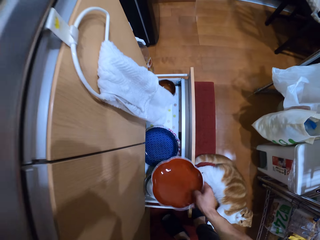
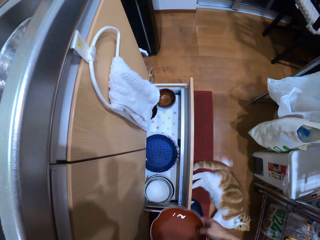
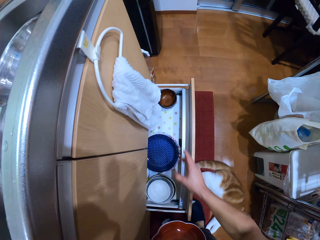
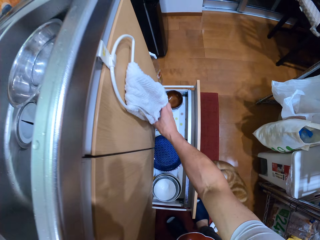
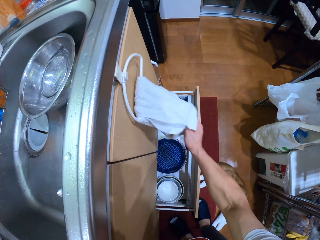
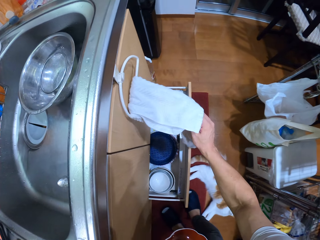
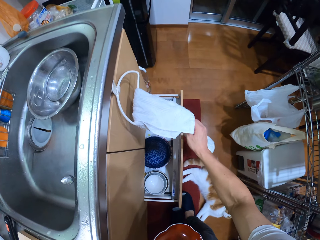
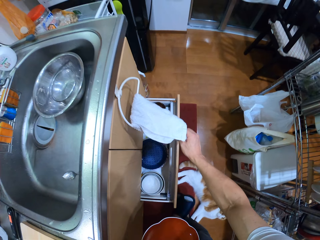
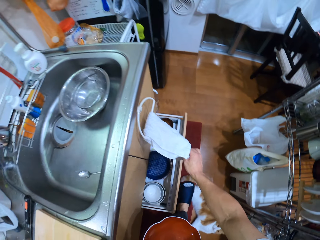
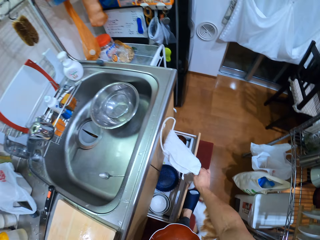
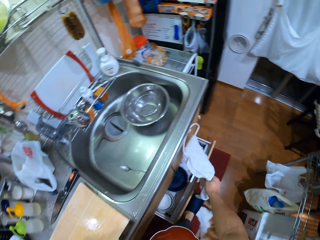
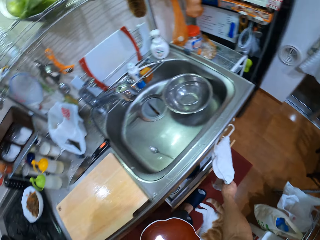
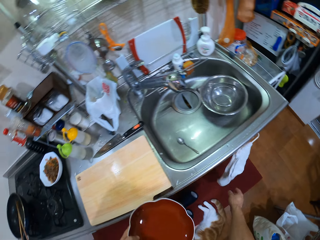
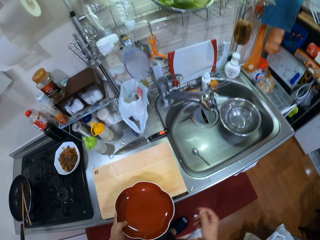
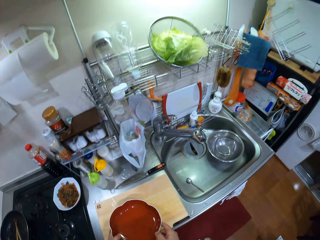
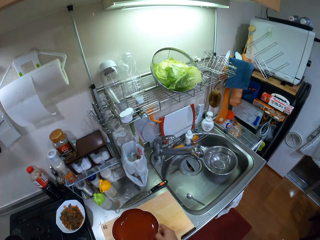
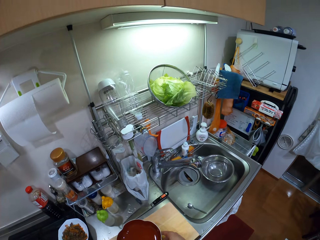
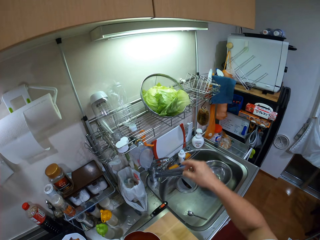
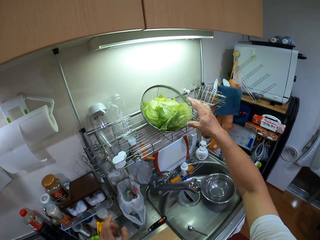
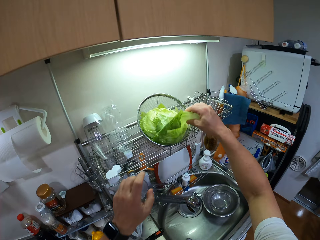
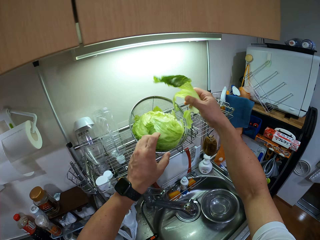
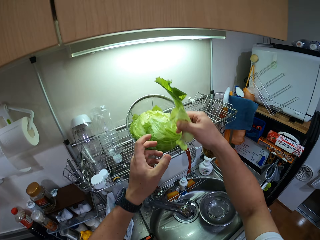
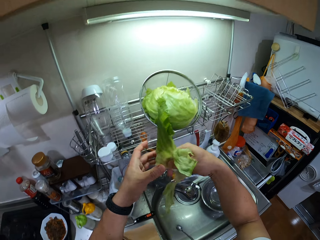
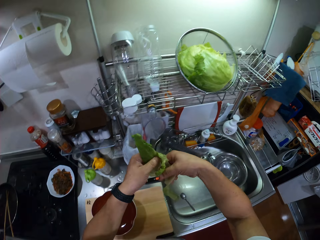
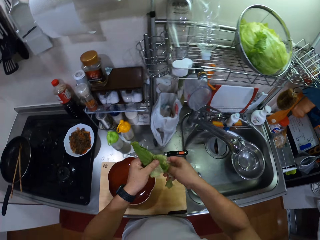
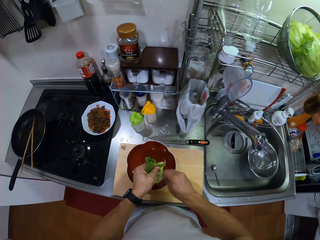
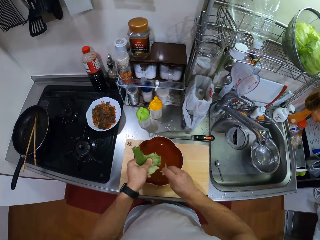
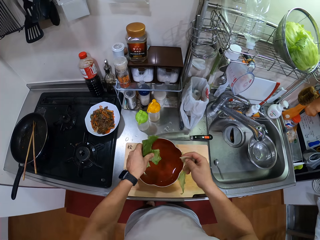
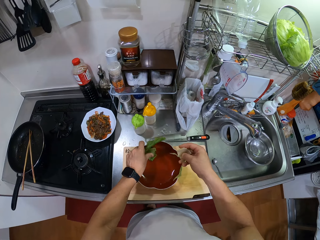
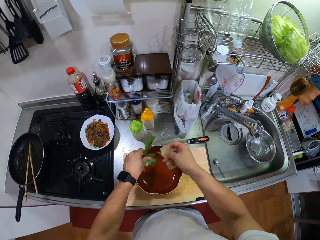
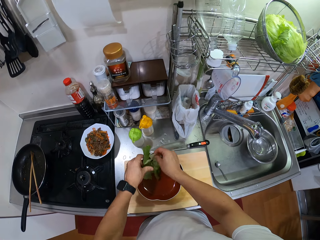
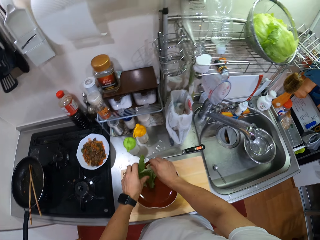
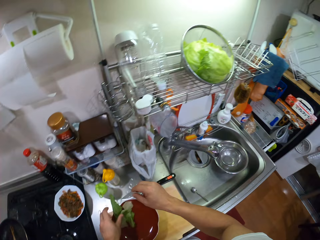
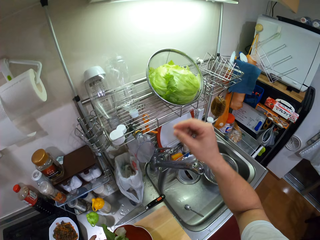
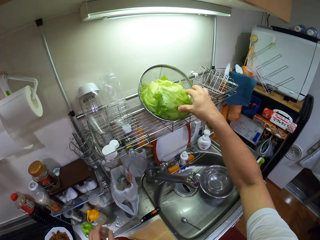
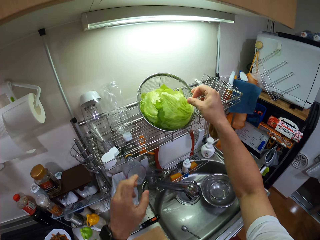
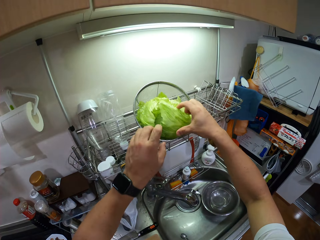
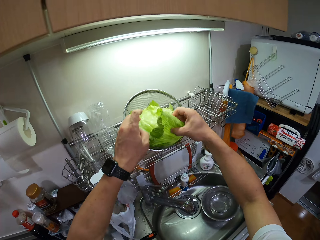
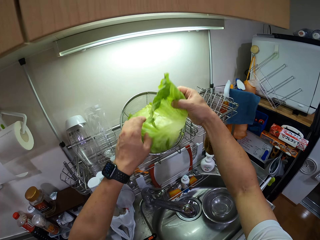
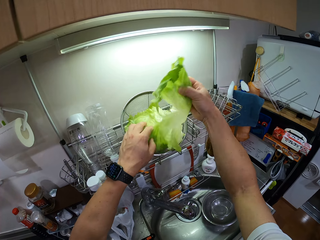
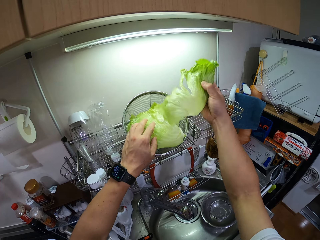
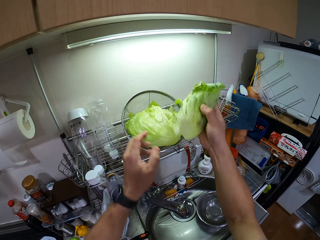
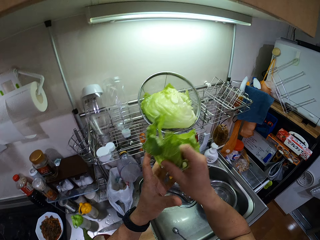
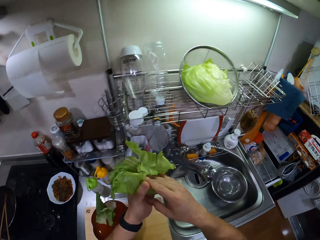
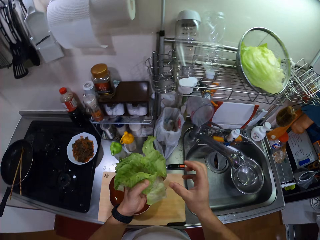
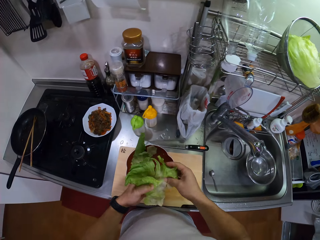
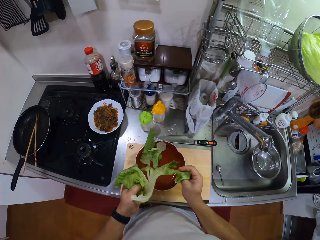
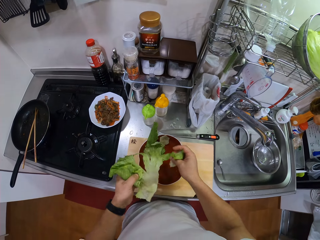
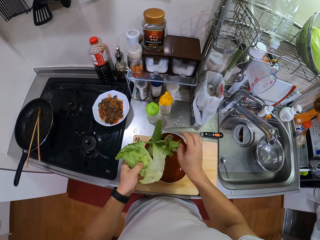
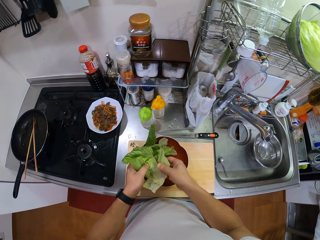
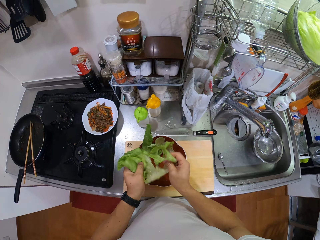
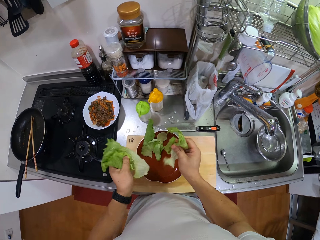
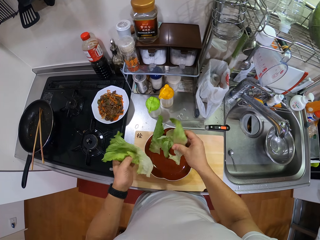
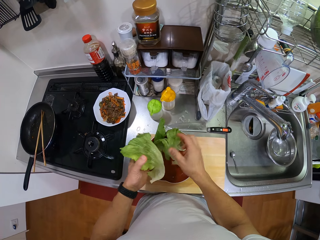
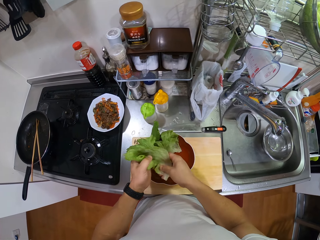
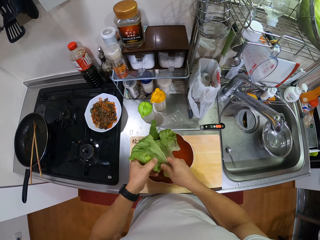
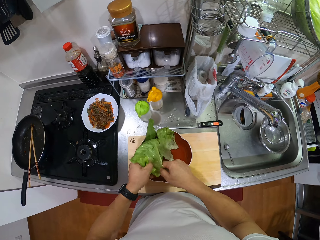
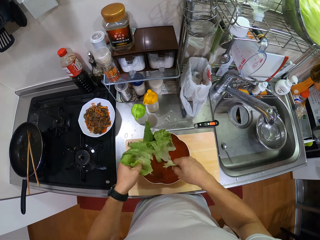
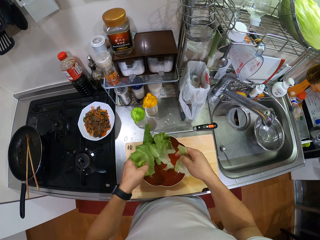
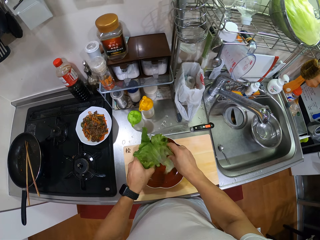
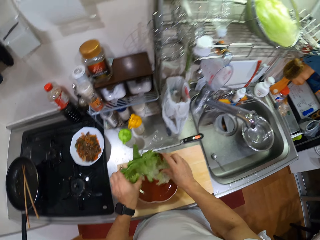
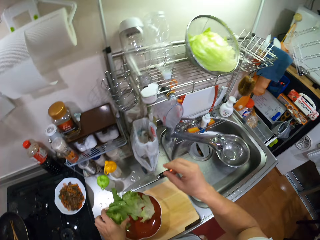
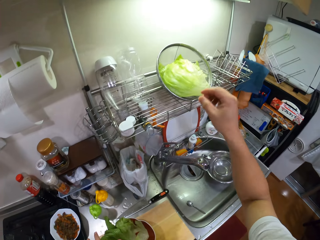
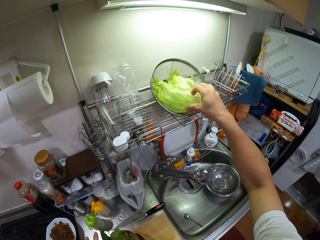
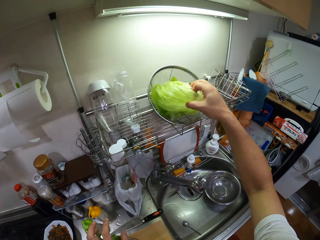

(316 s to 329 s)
The camera wearer picks up a plate. They pass the plate to the left hand. They lift a kitchen towel. They hold the towel. They close the drawer with the leg. They unhand the kitchen towel. They place the plate on the chopping board. They cut lettuce with the hand. They pick up the lettuce. They hold the lettuce with both hands. They tear the lettuce. They put the lettuce in the plate. They pick up lettuce. They pass the lettuce to the left hand. They tear the lettuce. They put the piece of lettuce in the plate. They tear the lettuce. They put the piece of lettuce in the plate. They tear the lettuce. They put the lettuce in the plate.

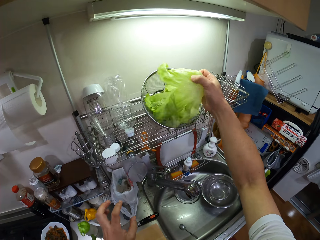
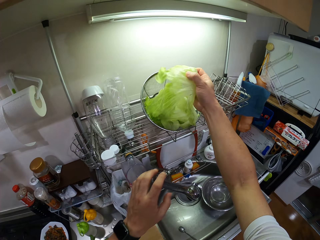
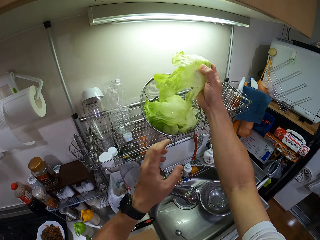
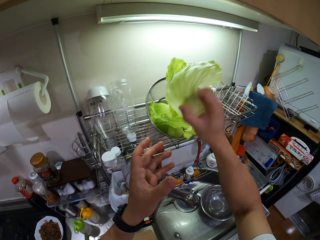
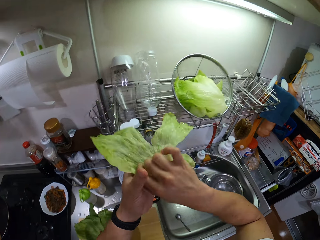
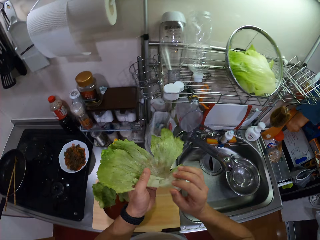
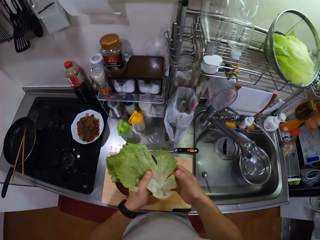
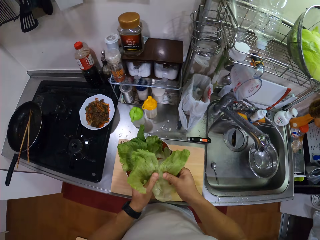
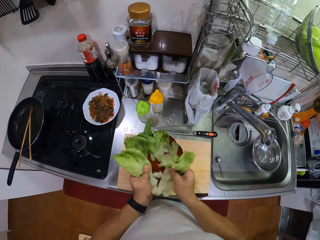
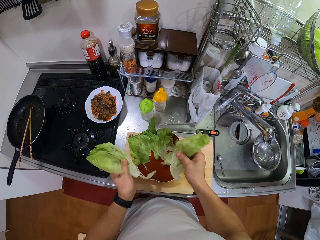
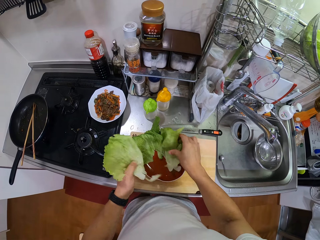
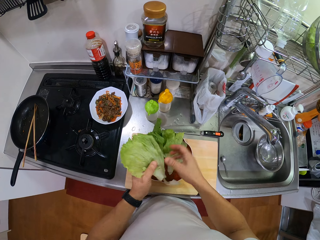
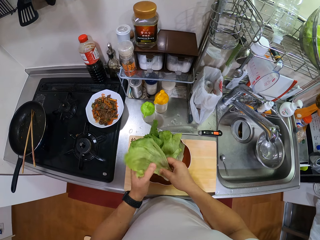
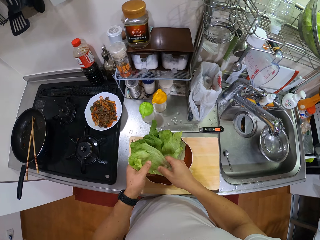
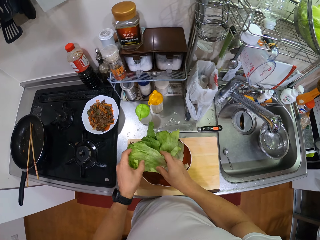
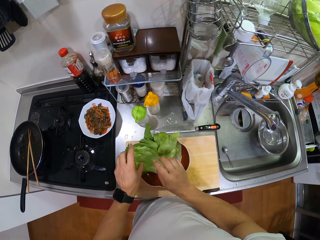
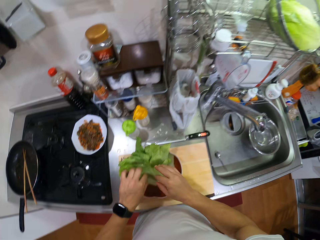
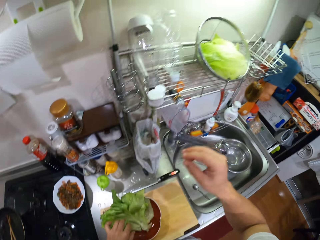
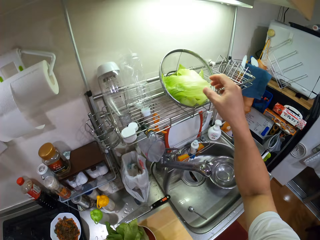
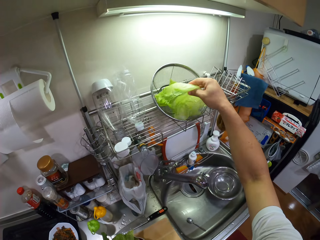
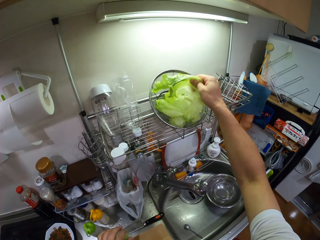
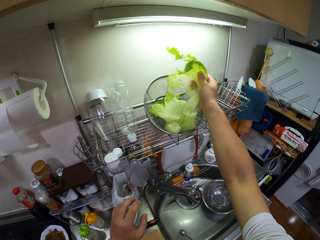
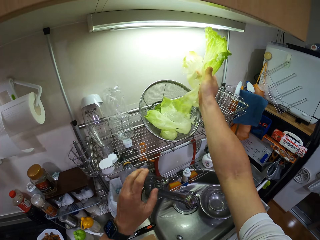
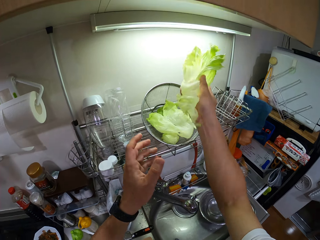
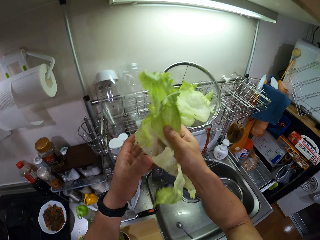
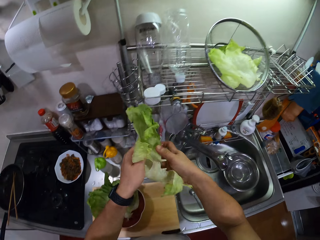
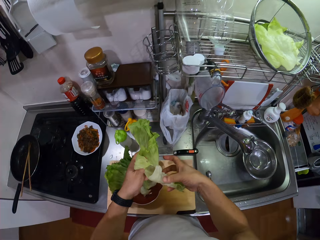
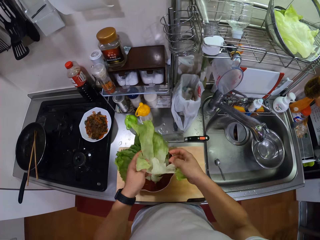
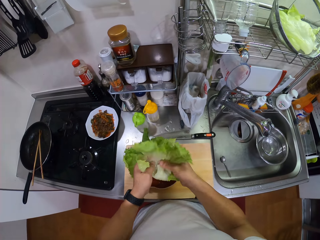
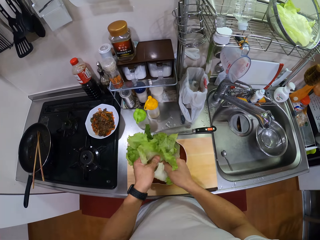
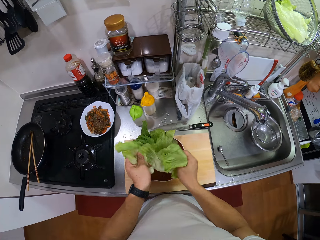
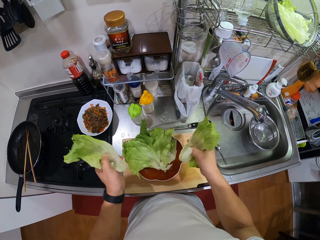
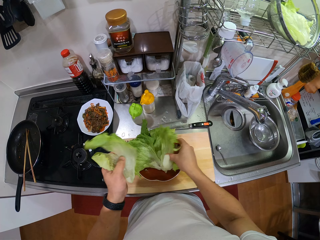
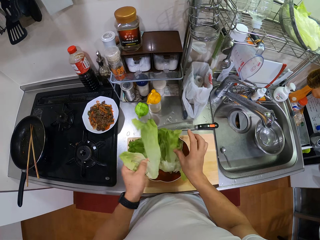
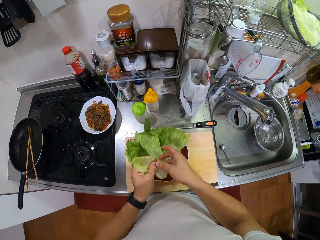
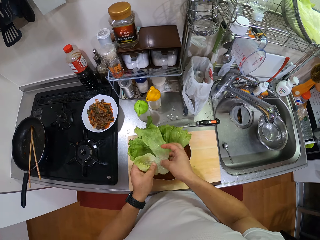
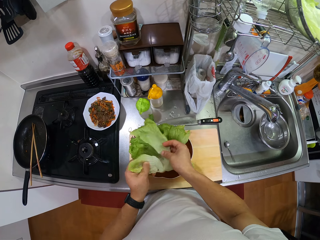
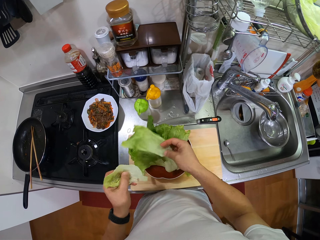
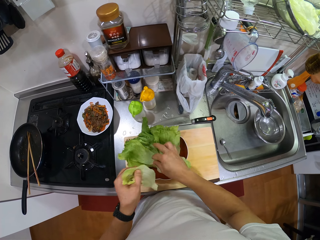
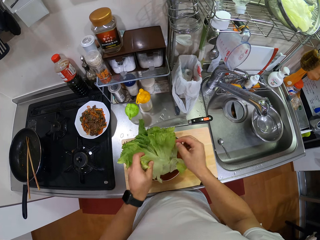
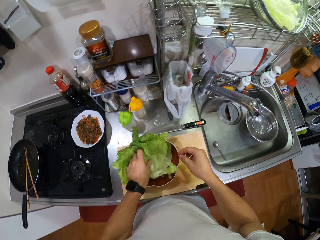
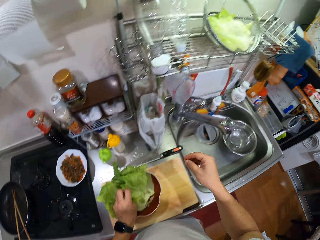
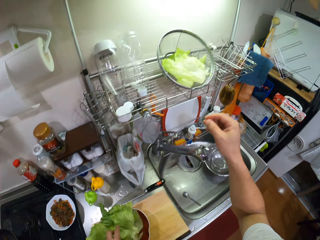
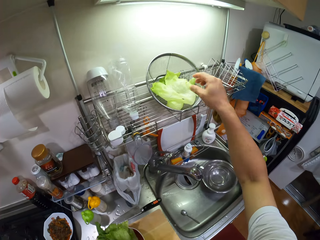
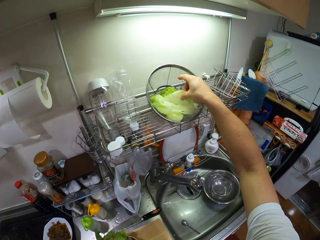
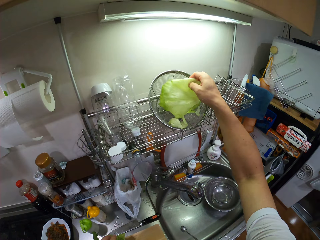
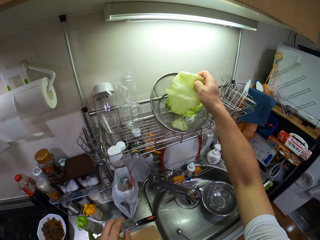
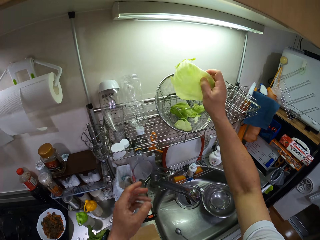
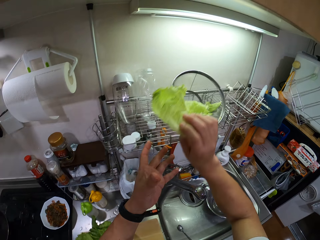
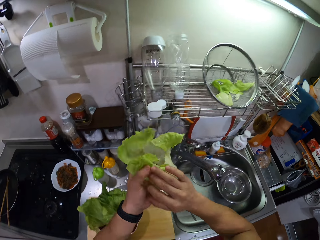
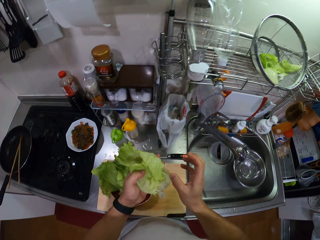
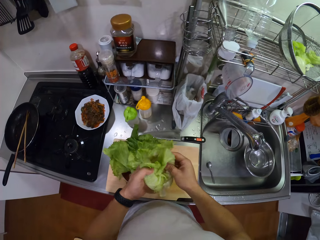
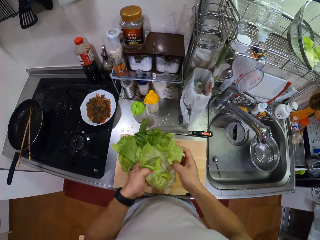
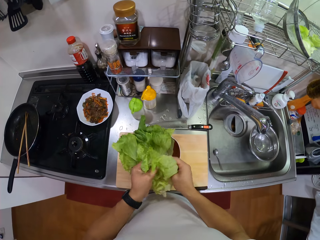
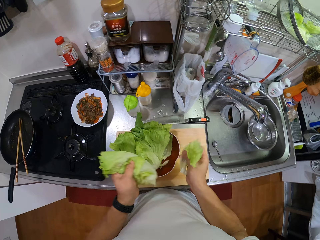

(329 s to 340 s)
The camera wearer picks up lettuce. They pass the lettuce to the left hand. They tear the lettuce. They put the piece of lettuce in the plate. They hold the lettuce with both hands. They put the lettuce in the plate. They pick up lettuce. They pass the lettuce to the left hand. They tear the lettuce. They put the piece of lettuce in the plate. They tear the lettuce. They put the lettuce in the plate. They pick up lettuce. They pass the lettuce to the left hand. They tear the lettuce.
